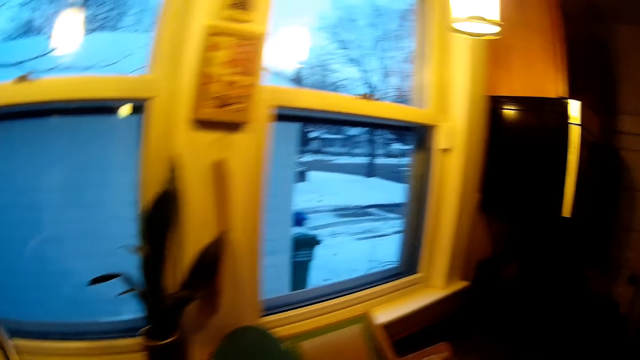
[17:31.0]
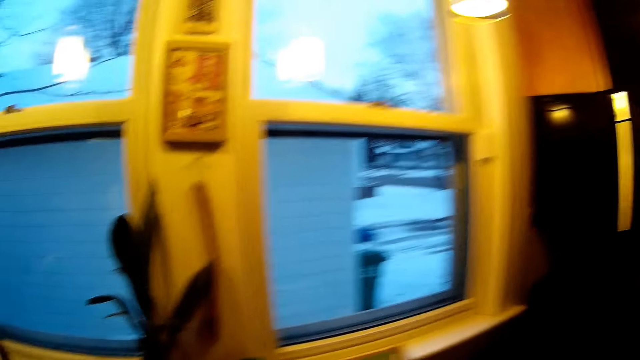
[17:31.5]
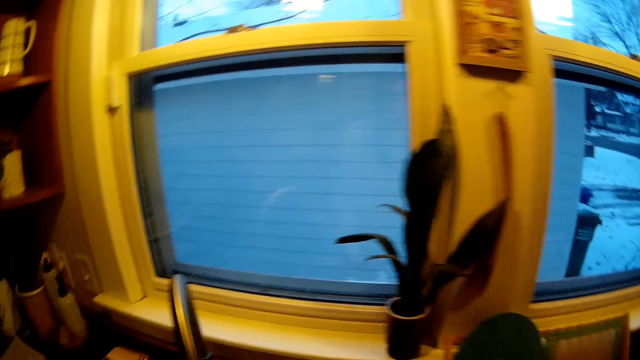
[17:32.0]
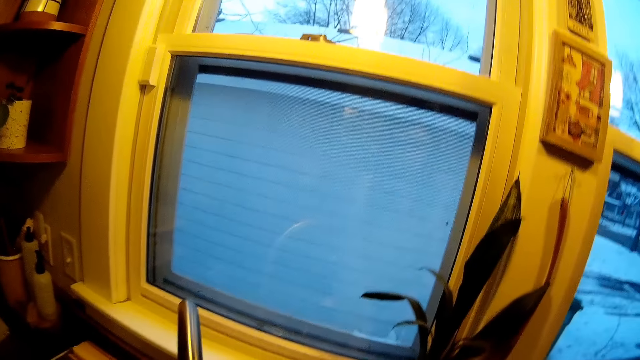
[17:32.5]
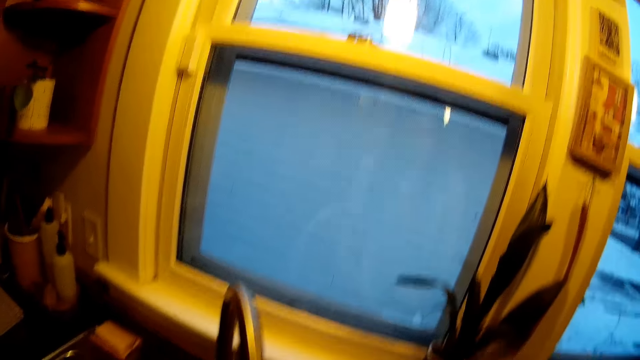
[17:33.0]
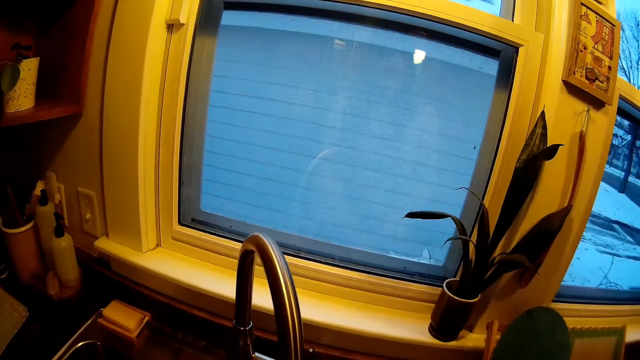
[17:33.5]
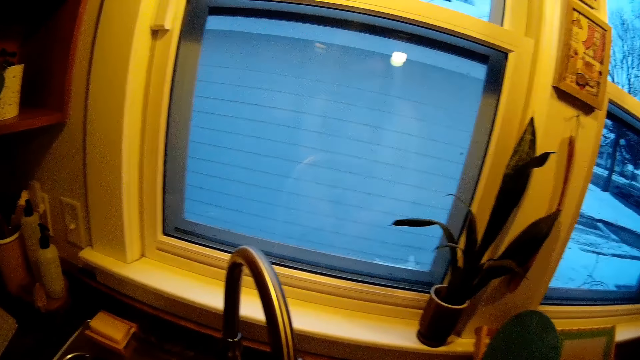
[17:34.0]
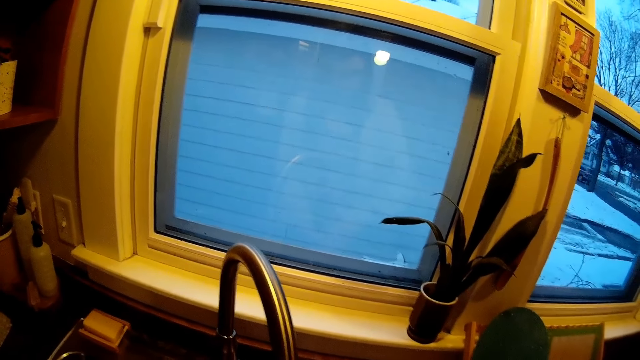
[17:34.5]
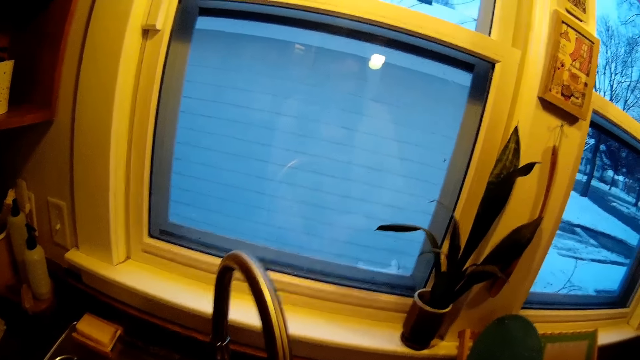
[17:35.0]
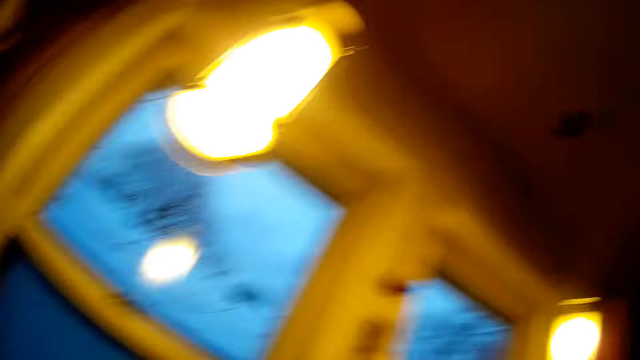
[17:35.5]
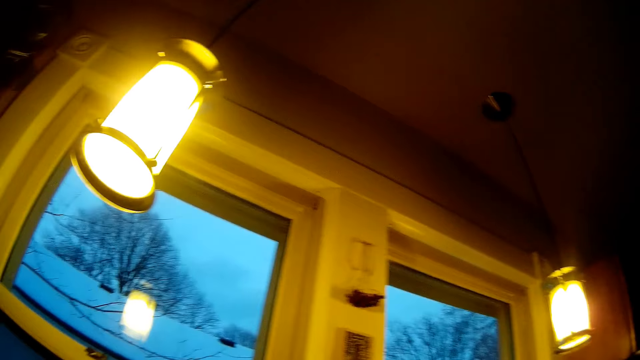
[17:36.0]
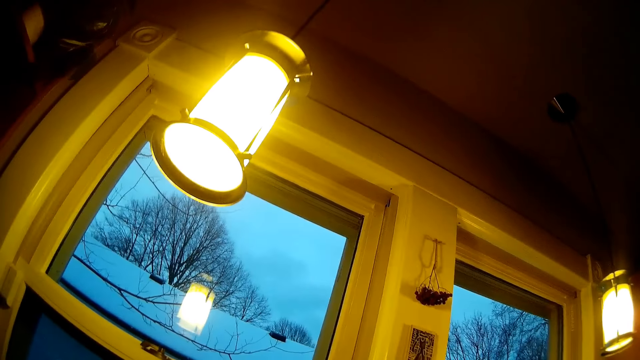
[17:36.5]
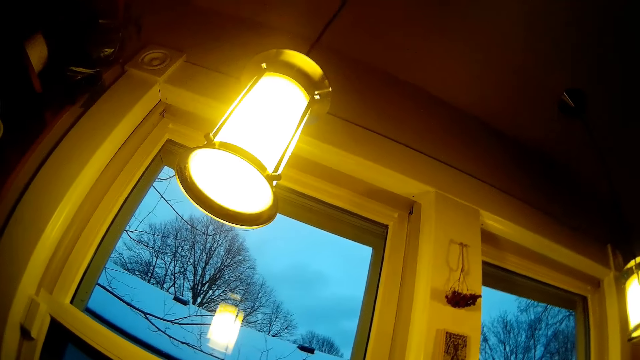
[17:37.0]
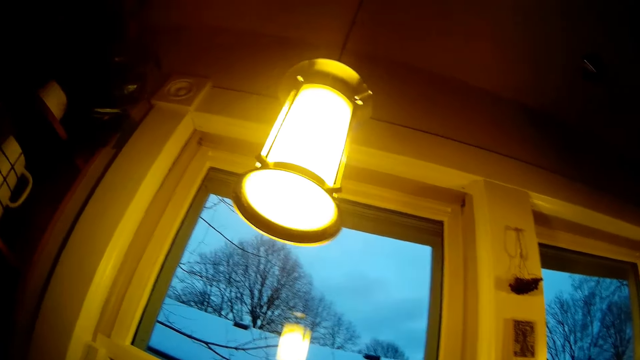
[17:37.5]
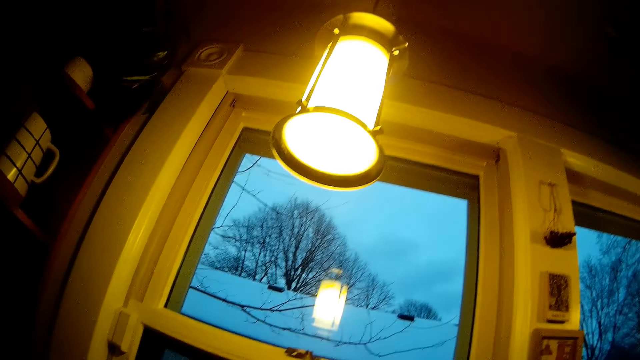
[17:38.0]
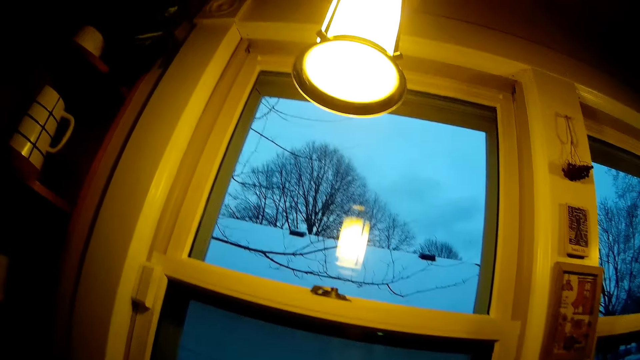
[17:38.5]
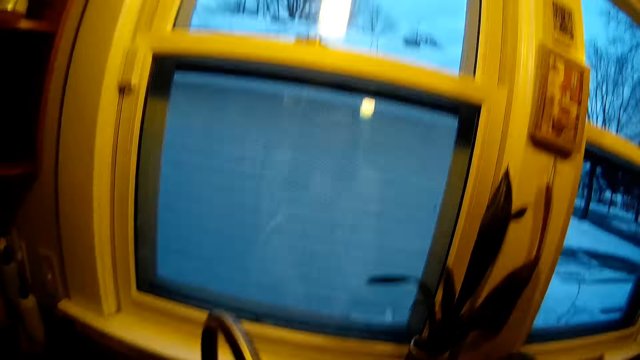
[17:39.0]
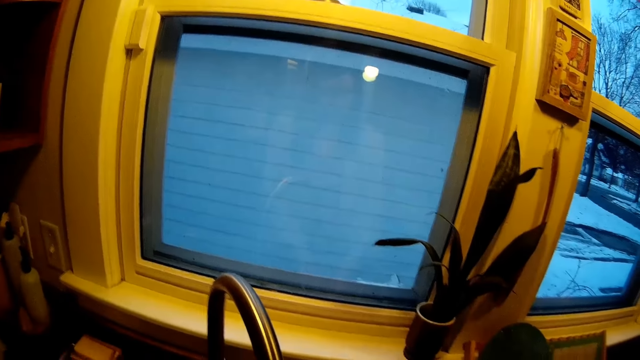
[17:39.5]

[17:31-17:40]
The camera wearer washes something.

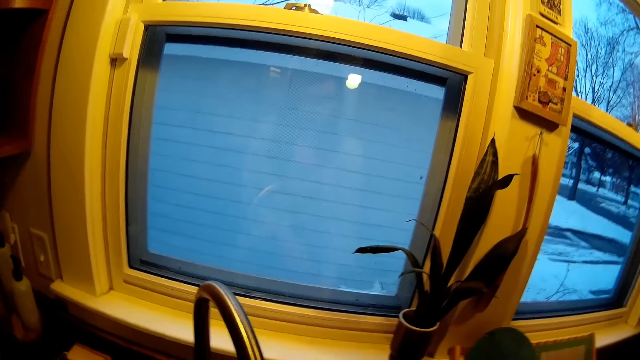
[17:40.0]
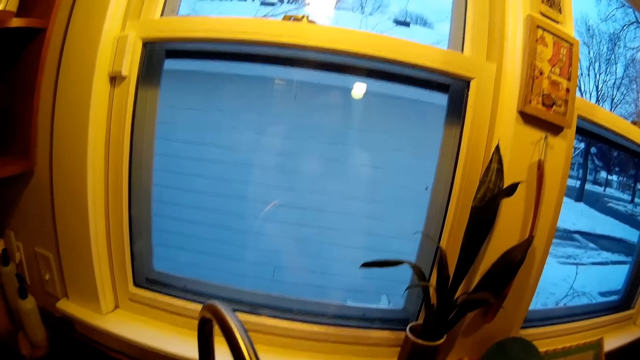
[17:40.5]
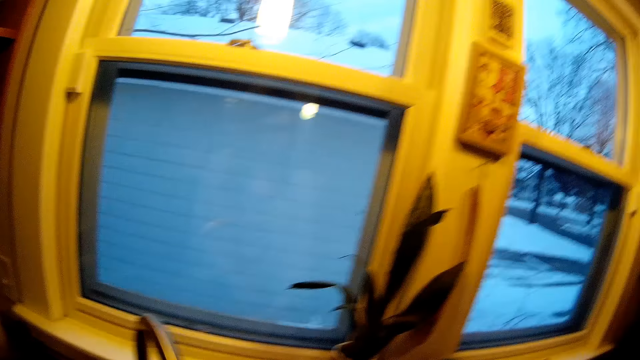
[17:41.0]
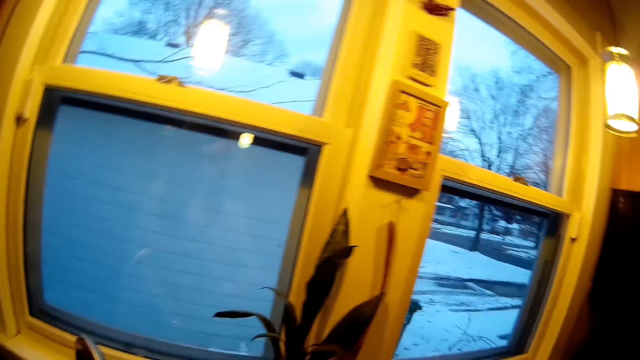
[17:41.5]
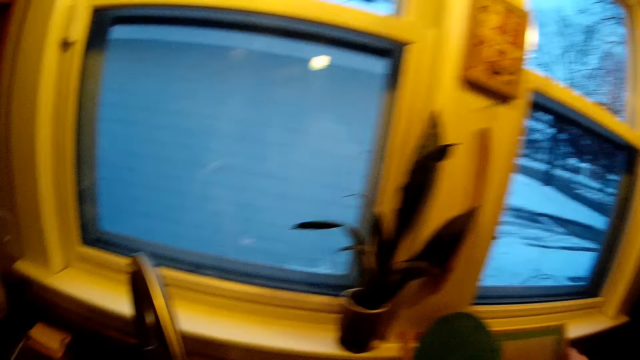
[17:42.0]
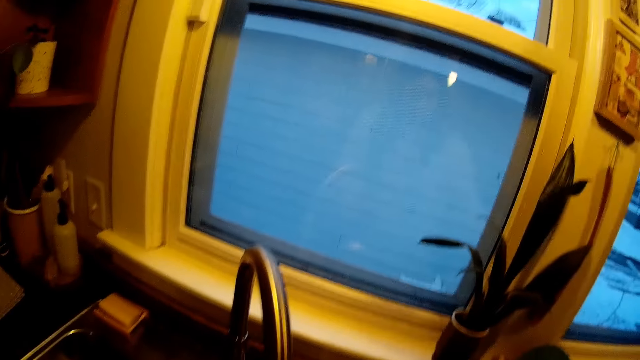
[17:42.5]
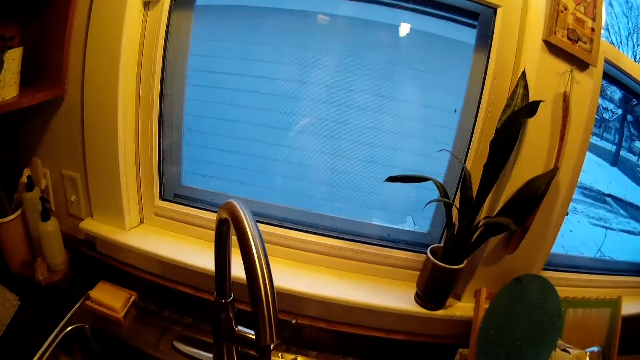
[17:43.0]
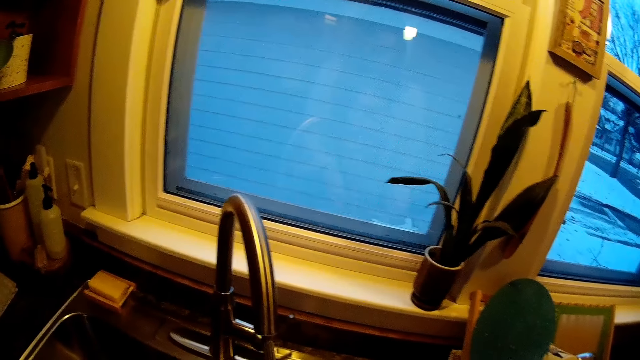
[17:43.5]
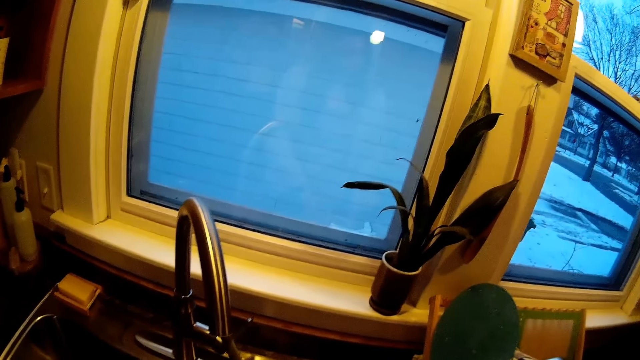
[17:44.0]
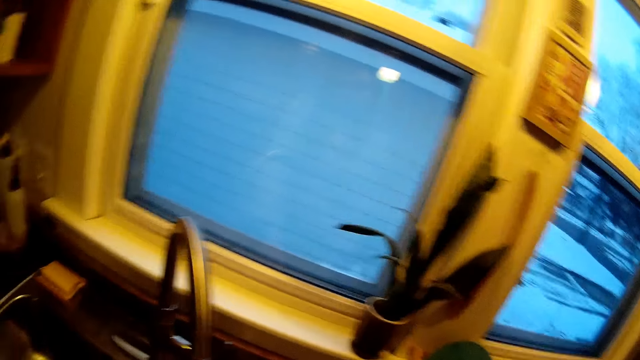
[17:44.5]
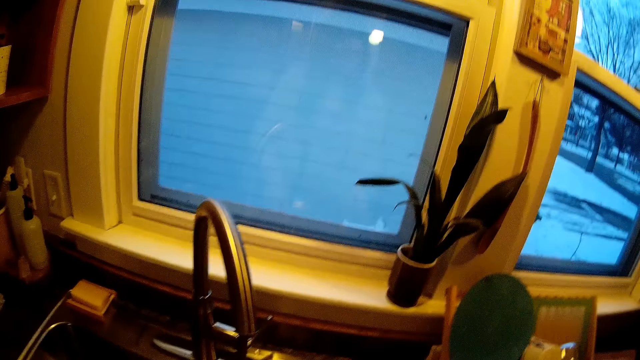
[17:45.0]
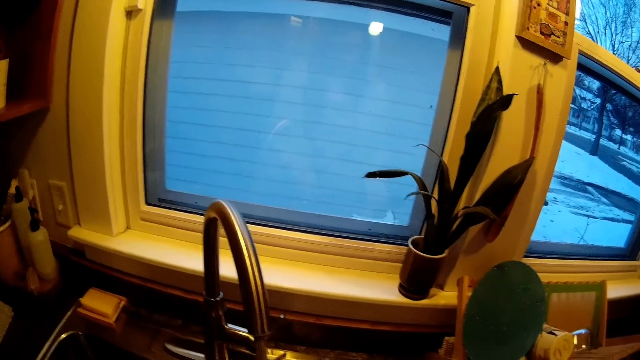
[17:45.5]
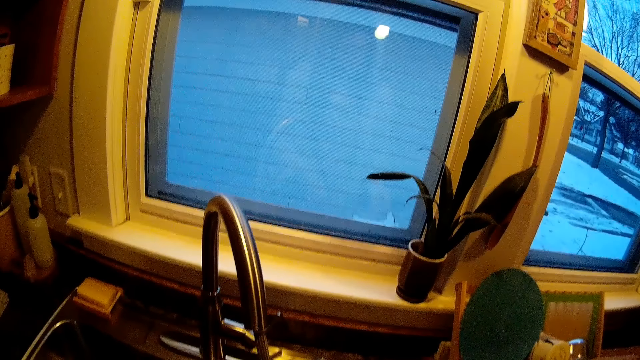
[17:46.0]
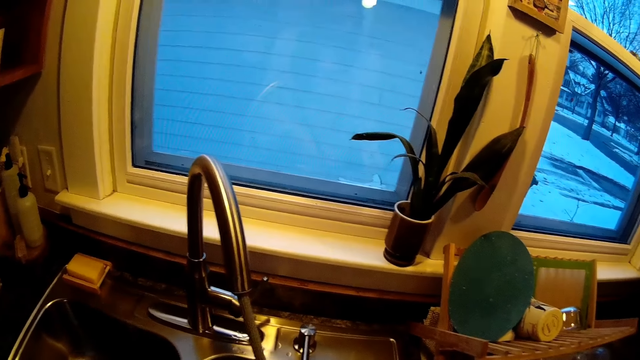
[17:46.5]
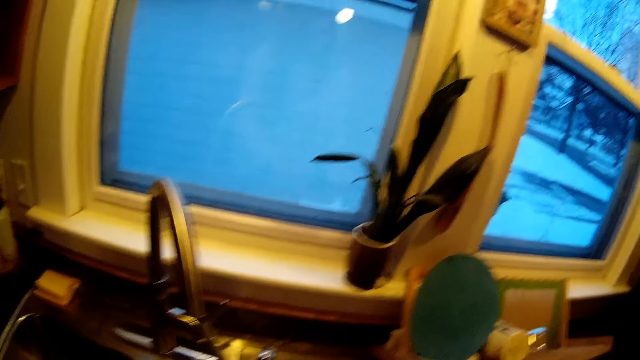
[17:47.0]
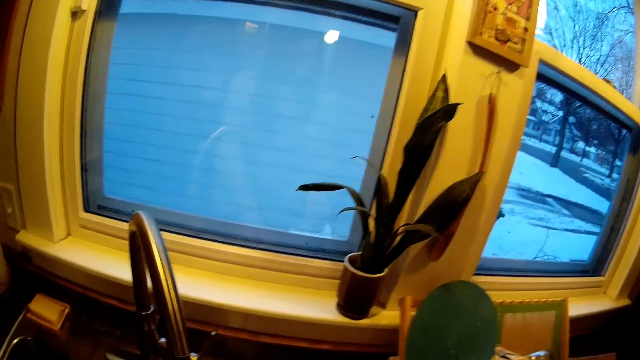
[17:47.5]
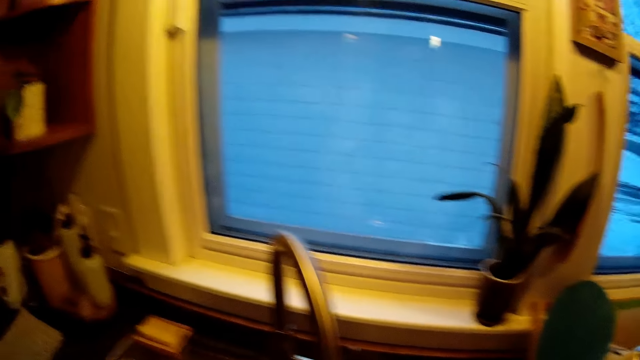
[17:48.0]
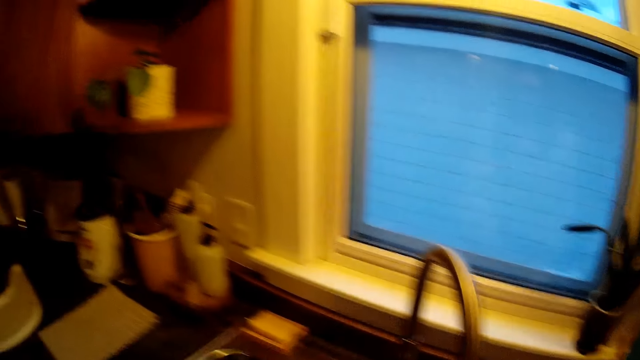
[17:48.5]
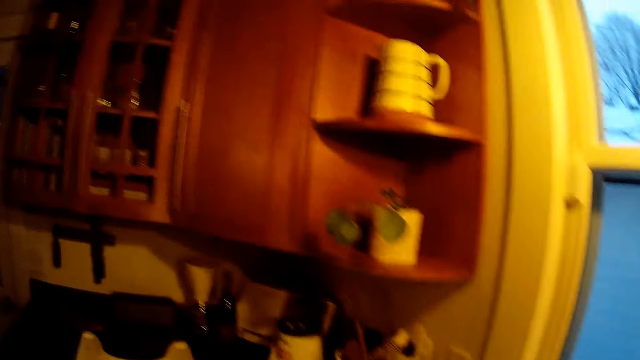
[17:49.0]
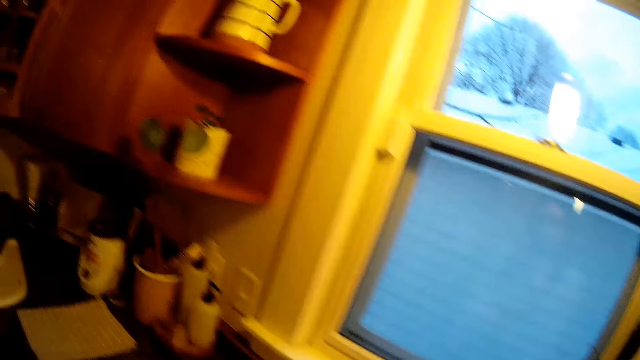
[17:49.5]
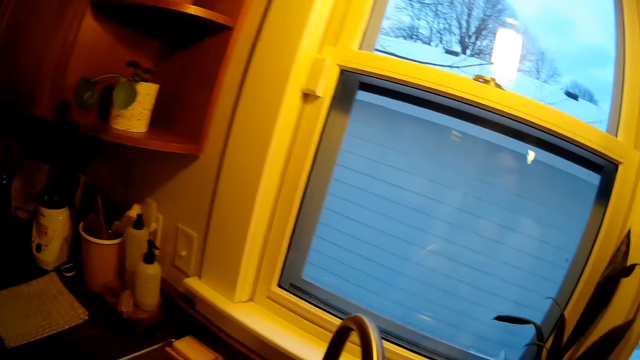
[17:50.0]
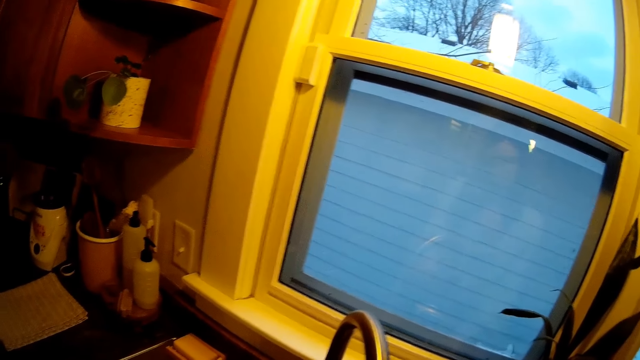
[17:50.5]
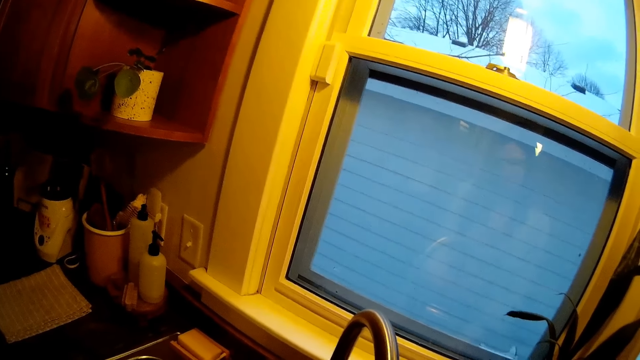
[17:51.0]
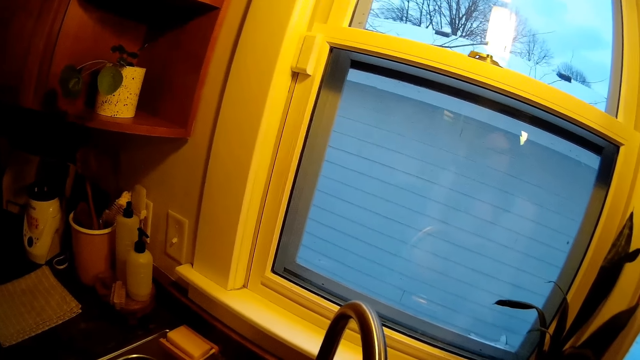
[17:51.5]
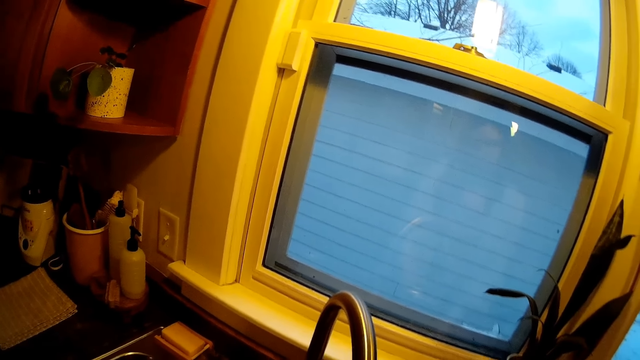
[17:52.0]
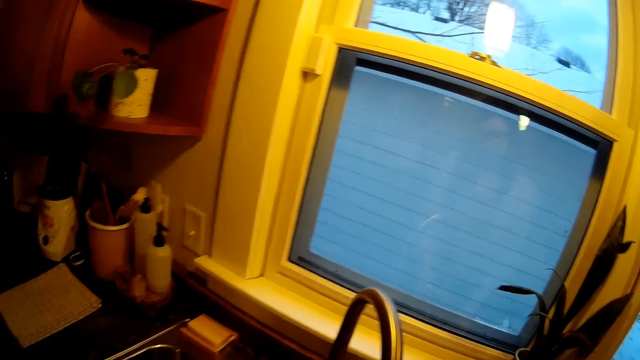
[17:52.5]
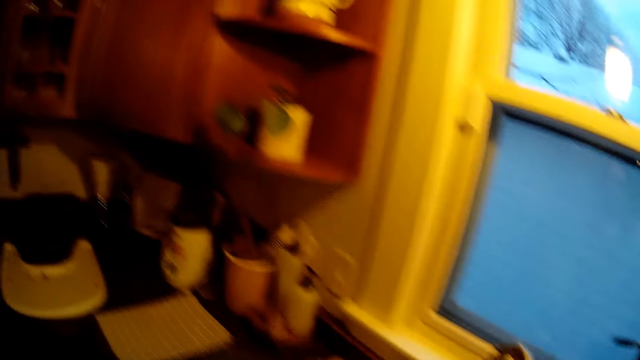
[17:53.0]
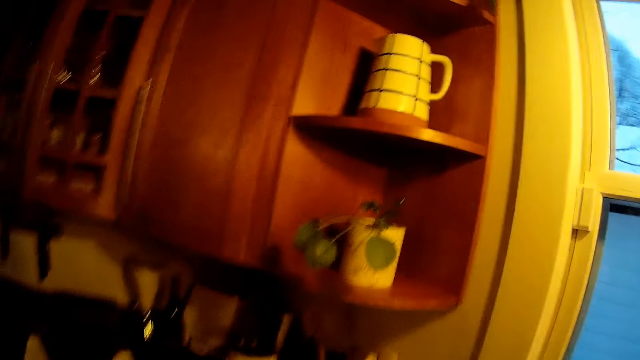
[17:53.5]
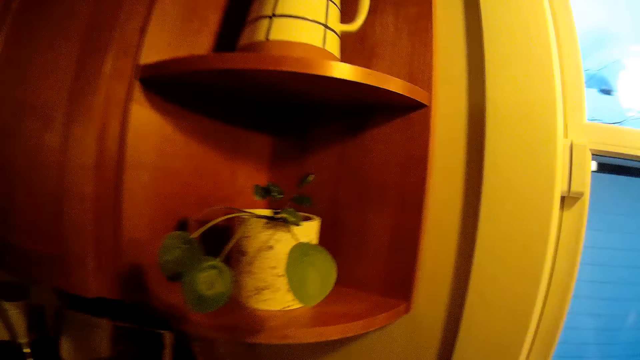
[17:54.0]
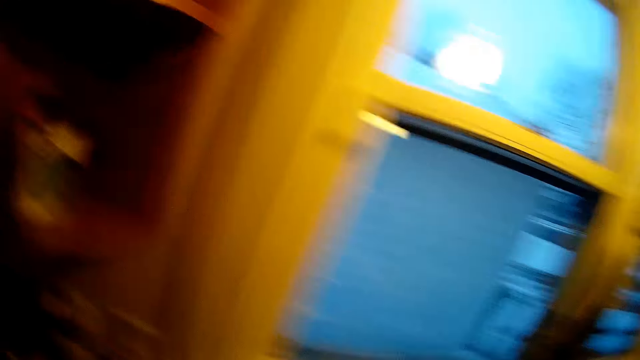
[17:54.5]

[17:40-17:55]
The camera wearer puts something in a kitchen rack. They wash something.
